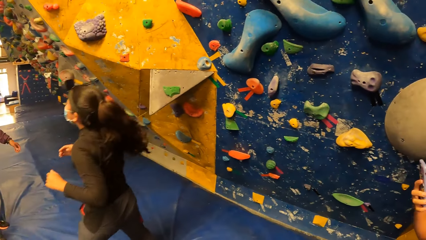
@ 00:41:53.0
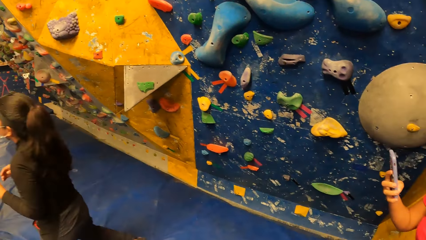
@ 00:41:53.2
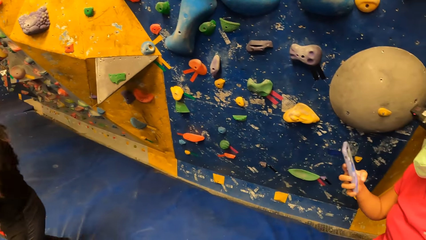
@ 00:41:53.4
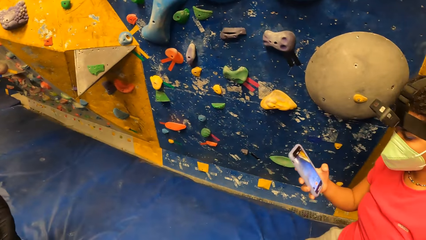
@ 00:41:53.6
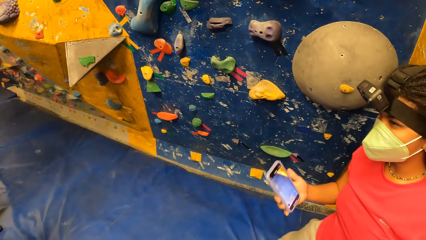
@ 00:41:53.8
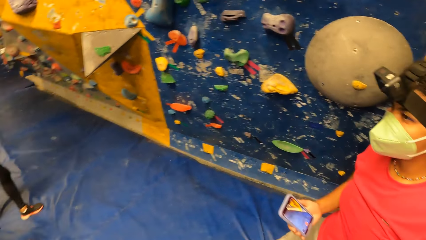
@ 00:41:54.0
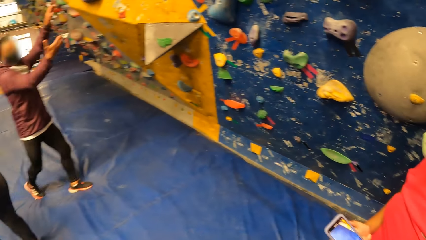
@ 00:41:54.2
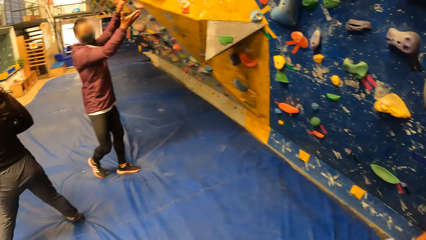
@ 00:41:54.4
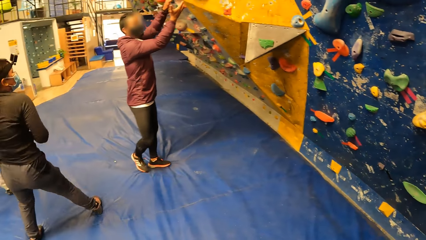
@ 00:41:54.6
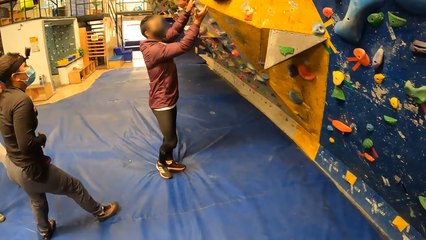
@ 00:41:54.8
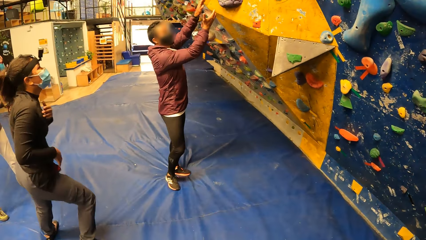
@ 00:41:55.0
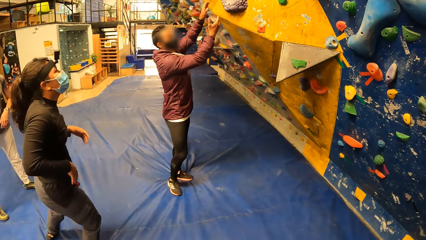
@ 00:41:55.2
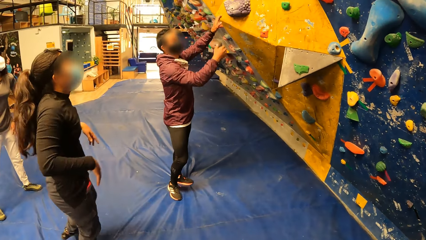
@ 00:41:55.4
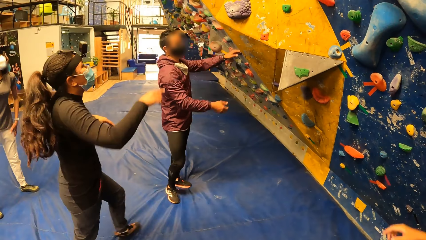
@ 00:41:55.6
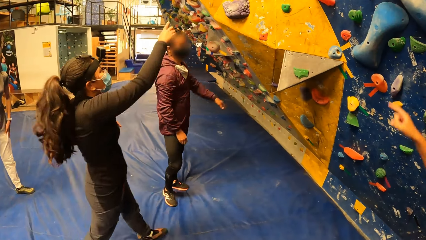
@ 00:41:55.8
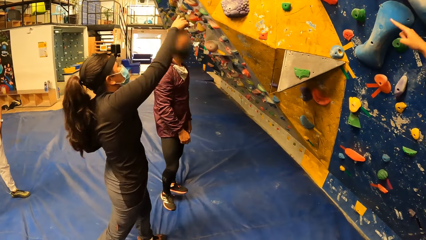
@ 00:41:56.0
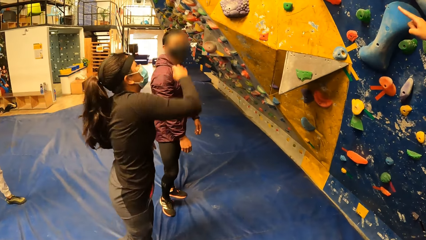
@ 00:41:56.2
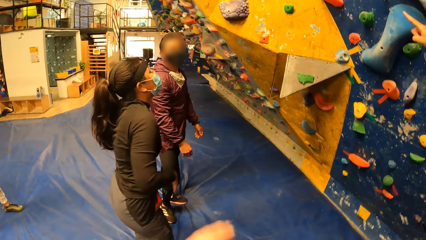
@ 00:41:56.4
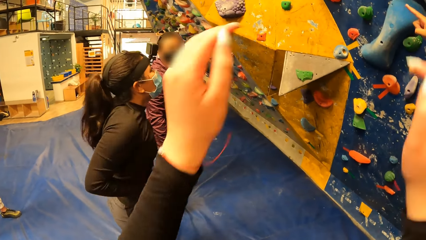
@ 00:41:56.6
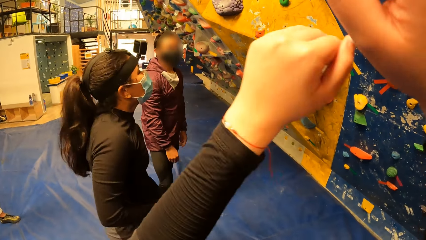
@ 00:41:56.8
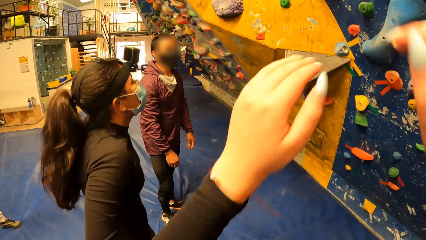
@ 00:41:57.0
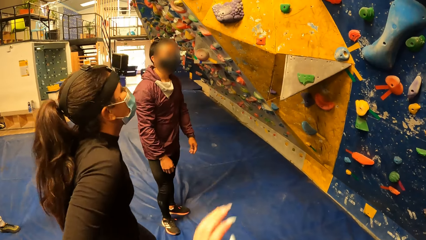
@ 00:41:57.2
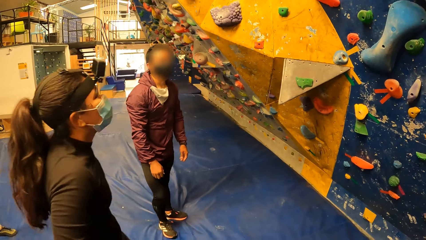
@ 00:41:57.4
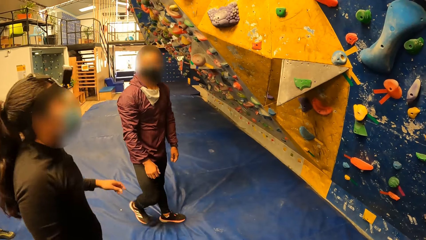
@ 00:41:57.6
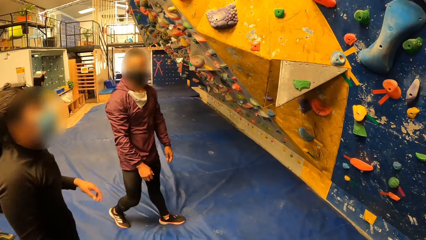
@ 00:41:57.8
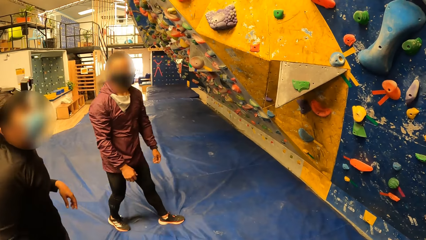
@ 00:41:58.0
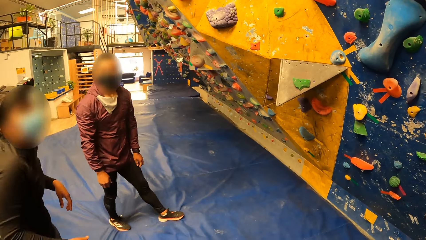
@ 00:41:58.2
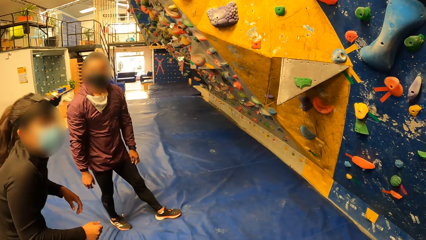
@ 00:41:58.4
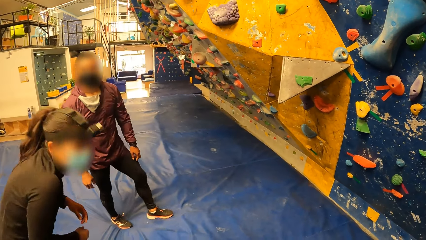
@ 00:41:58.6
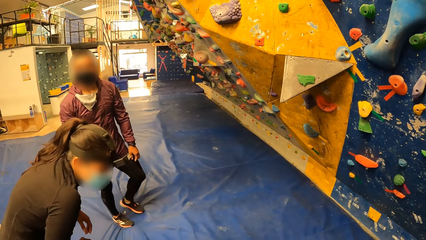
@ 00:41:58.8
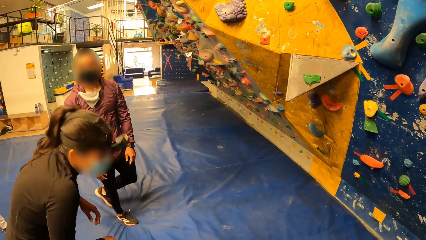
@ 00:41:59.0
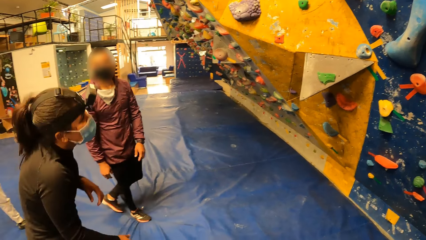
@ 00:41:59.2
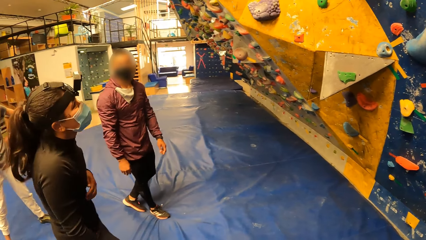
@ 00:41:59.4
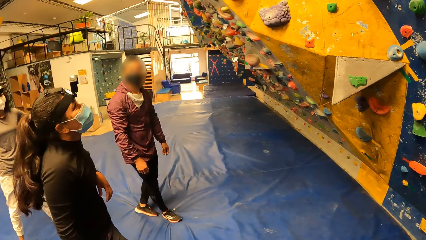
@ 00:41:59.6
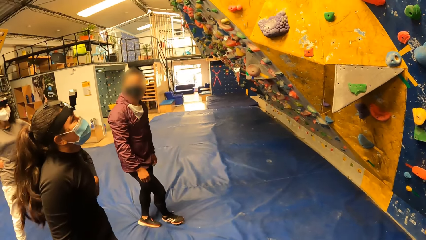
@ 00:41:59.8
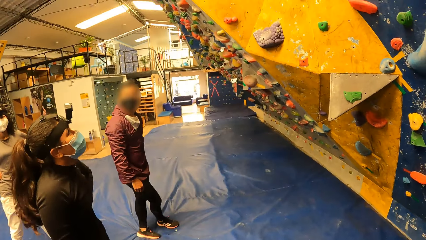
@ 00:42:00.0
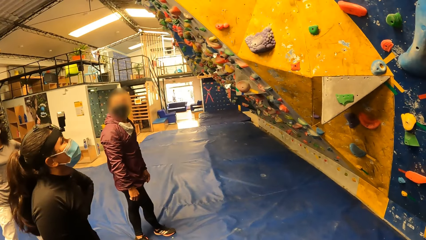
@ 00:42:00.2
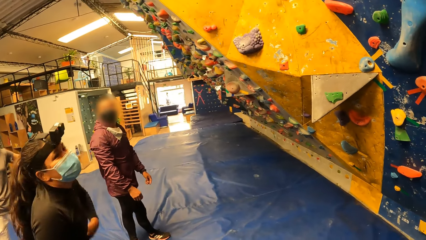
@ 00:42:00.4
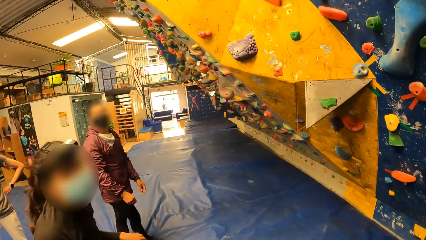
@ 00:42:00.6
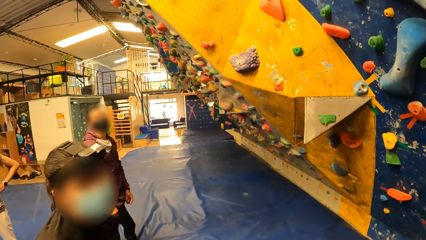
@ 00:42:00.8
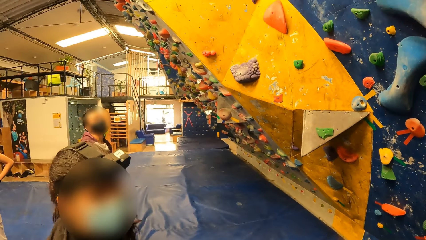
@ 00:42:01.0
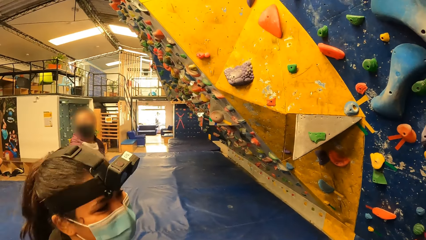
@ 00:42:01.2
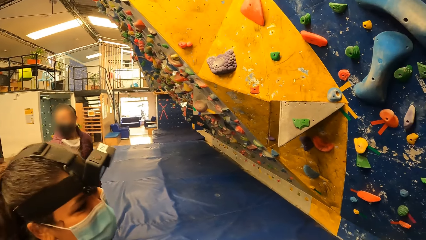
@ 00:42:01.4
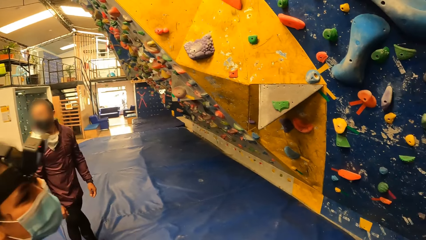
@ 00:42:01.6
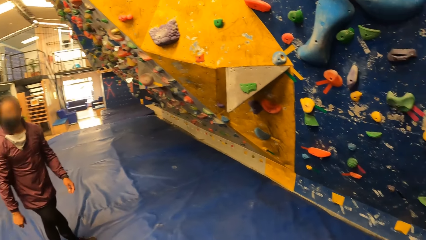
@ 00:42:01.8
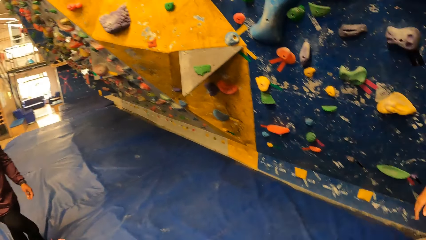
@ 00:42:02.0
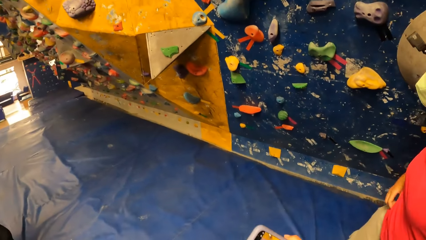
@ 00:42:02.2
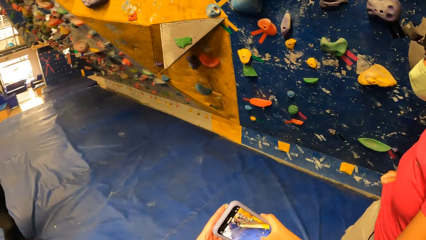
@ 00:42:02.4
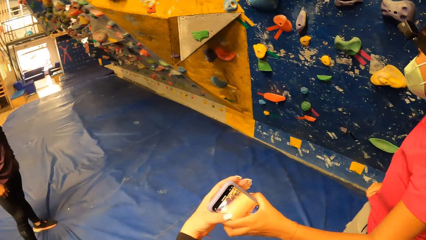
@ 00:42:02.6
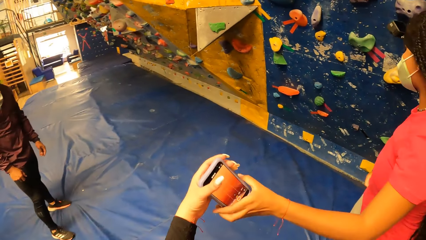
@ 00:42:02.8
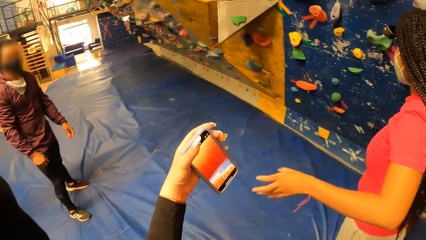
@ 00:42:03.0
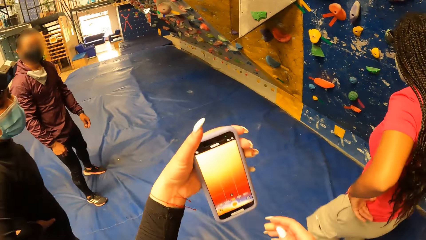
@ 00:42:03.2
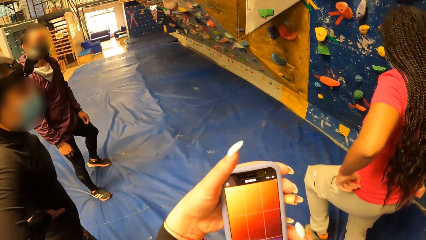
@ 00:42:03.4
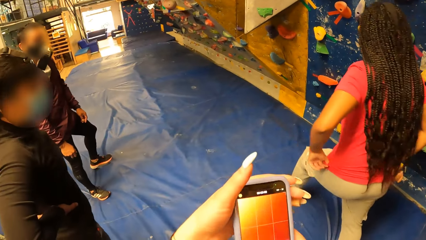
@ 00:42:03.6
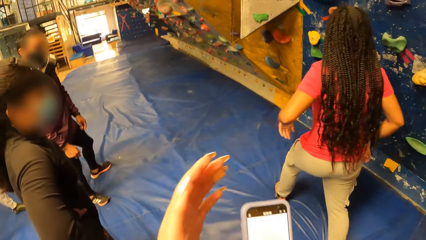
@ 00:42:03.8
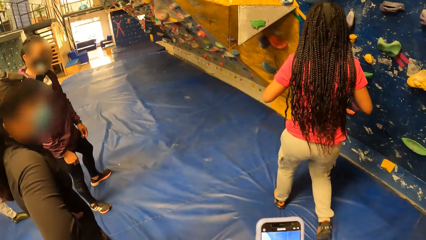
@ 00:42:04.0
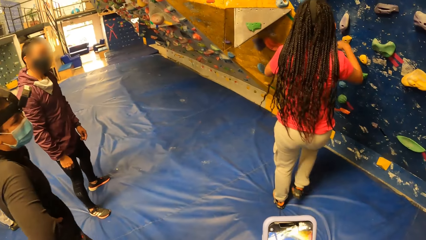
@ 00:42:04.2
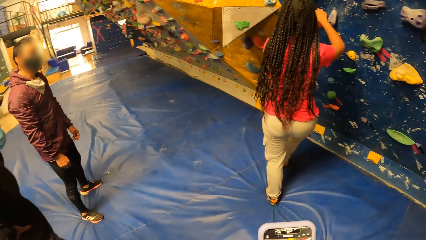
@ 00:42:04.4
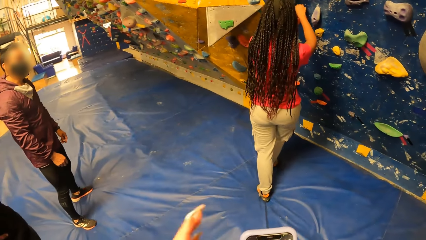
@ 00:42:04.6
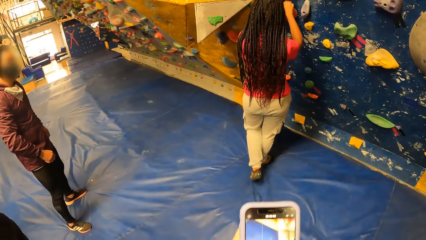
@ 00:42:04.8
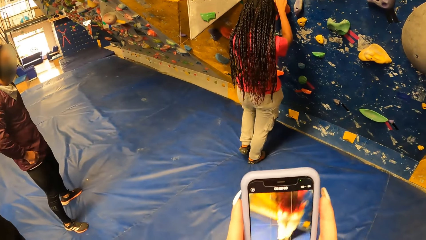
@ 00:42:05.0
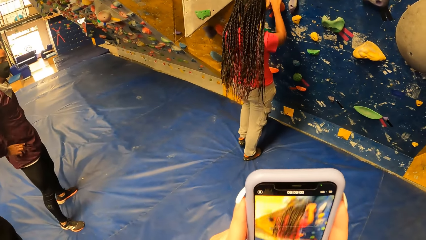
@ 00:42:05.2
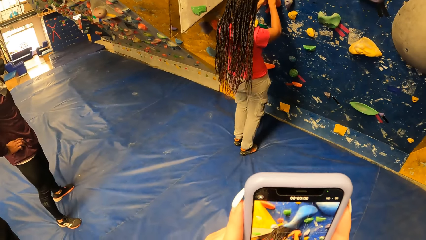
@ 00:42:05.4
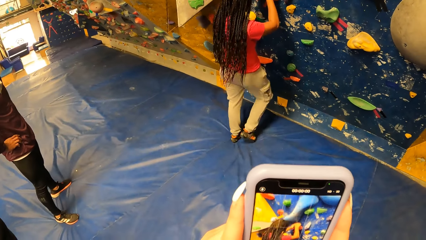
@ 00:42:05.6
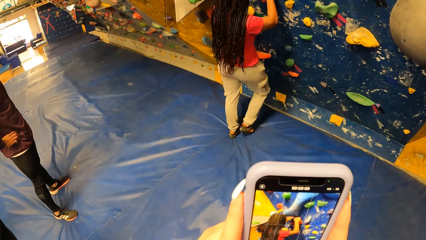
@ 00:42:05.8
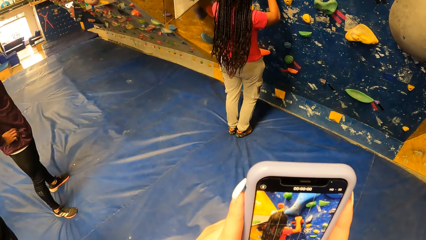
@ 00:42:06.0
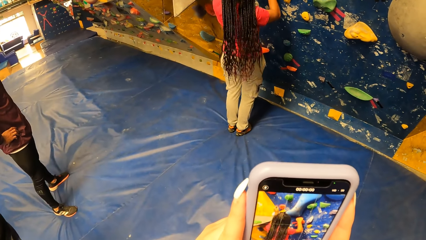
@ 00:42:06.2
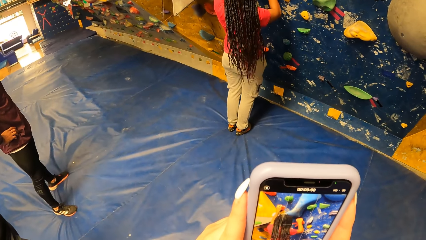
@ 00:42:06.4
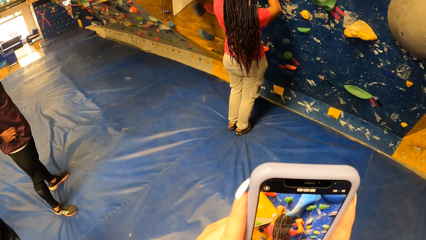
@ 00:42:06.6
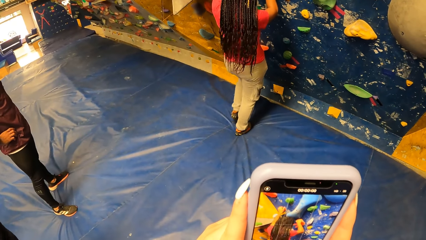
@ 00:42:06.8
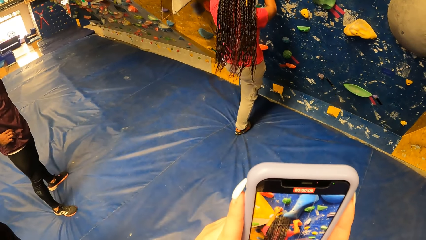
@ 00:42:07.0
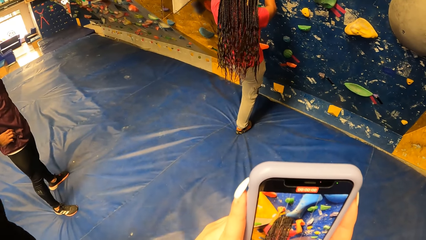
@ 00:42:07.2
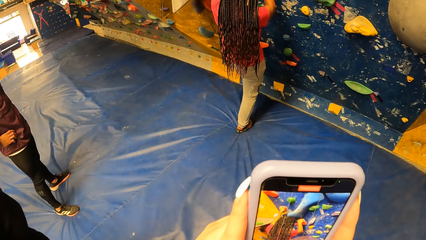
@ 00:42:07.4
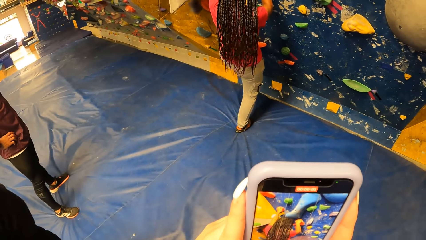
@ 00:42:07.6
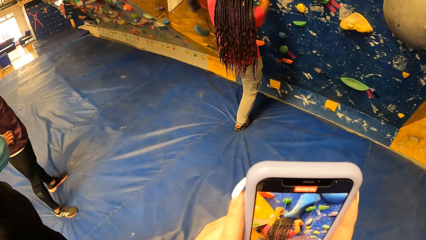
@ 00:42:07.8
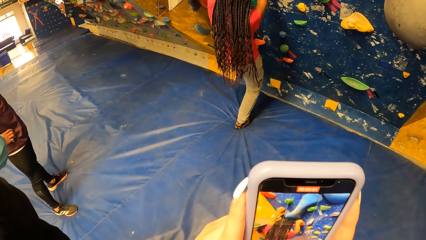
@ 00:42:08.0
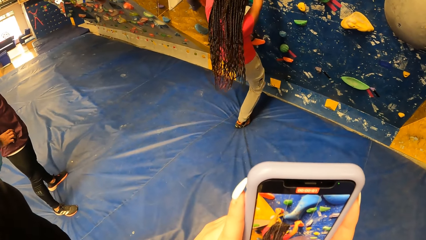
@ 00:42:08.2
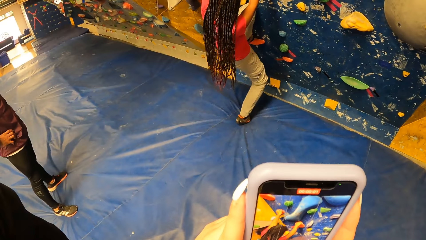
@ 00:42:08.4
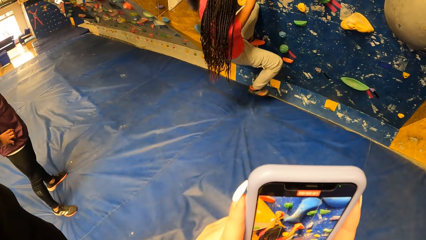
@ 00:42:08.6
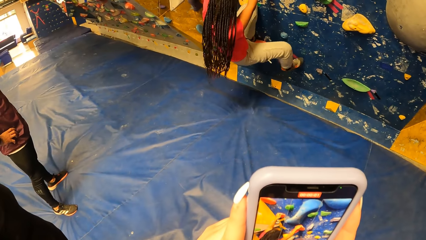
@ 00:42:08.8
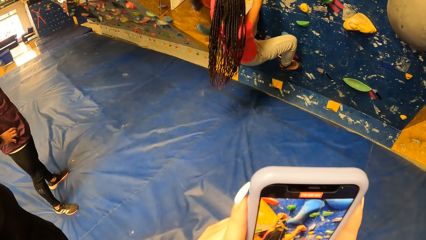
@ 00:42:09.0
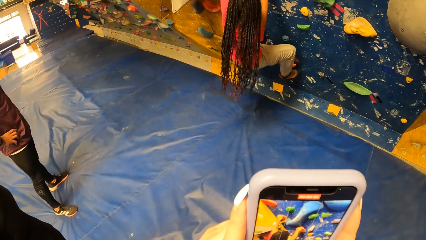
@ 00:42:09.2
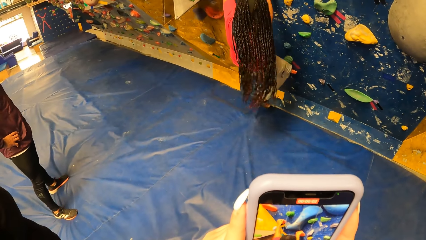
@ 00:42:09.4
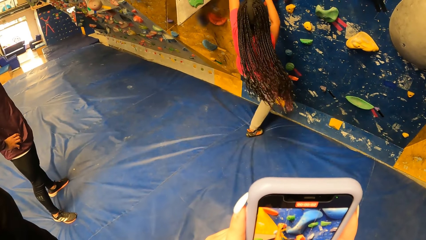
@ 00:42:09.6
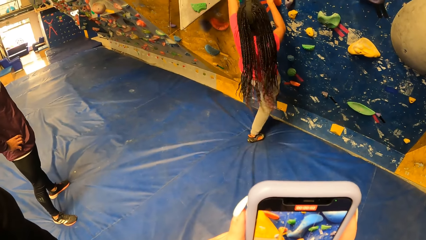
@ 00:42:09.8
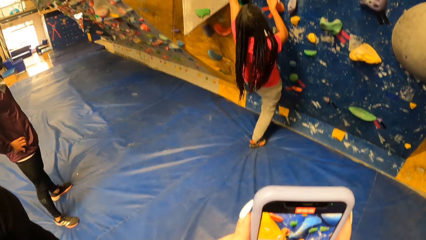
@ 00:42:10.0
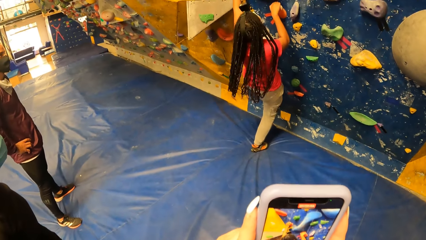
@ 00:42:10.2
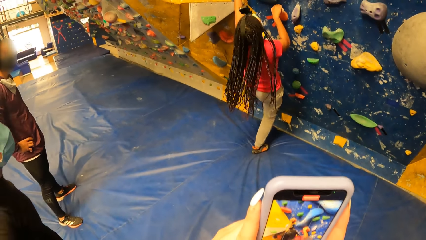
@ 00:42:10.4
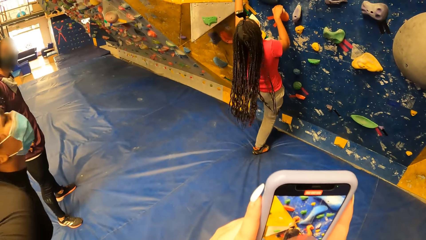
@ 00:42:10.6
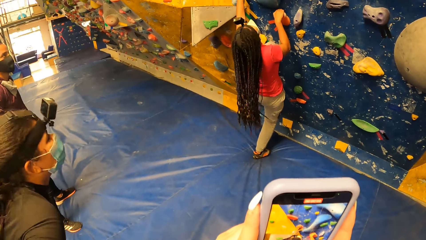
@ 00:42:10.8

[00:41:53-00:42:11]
A woman takes a camera. A man puts his hands on the wall. The man stretches his hands. Another woman points at the wall with her right hand. She stretches her hands. The first woman points at the wall with her right hand. The camera wearer raises her hands. The man moves. The other woman looks at the climbing wall. She talks to a girl. The camera wearer collects a mobile phone from the first woman with her left hand. The first woman looks at the climbing wall. She moves to the wall. She puts her hands on climbing holds on the wall. The other woman takes a photo. The first woman climbs the wall with her hands.
